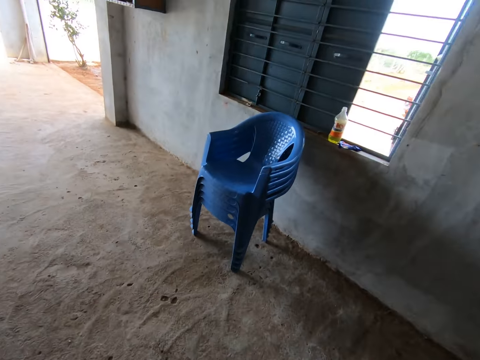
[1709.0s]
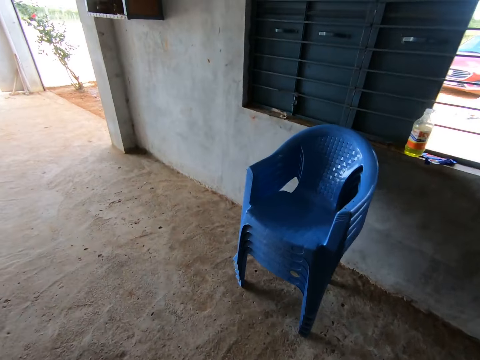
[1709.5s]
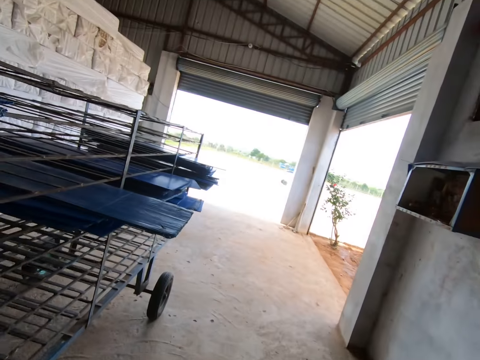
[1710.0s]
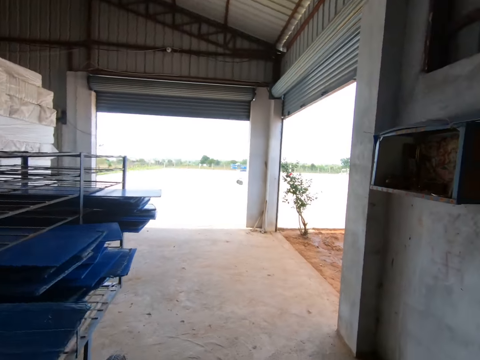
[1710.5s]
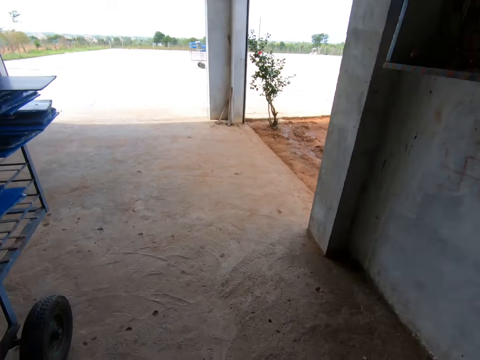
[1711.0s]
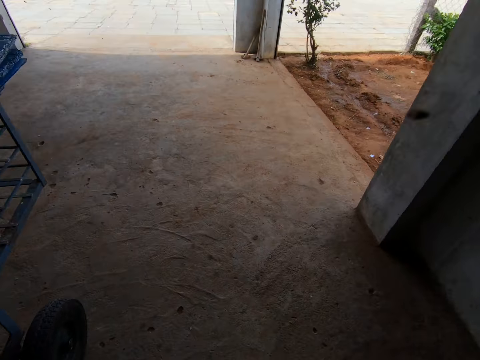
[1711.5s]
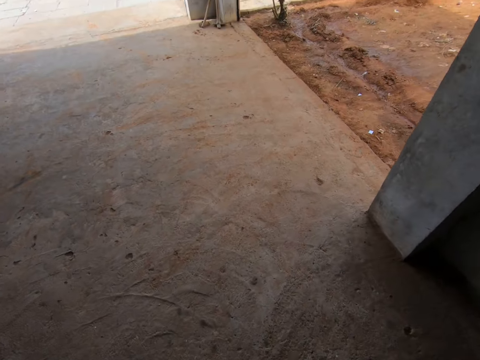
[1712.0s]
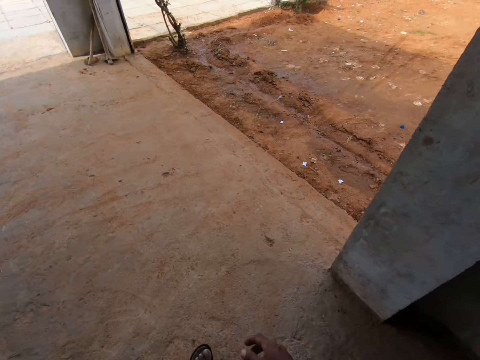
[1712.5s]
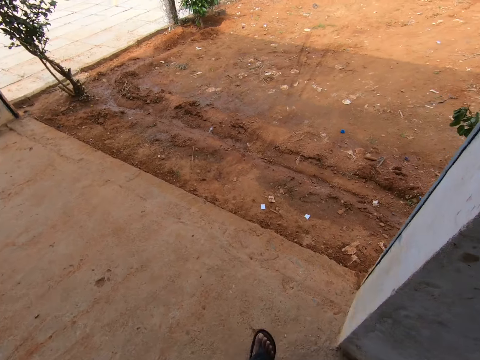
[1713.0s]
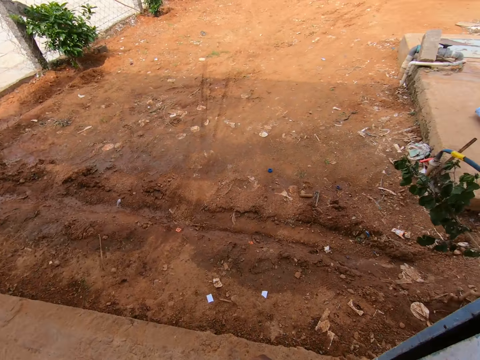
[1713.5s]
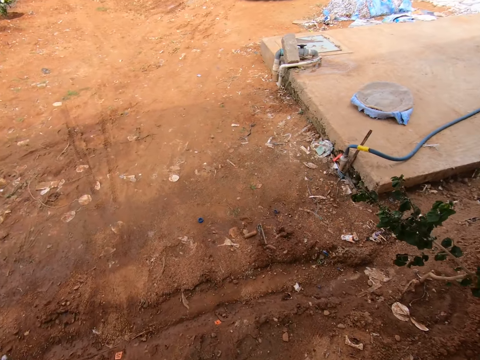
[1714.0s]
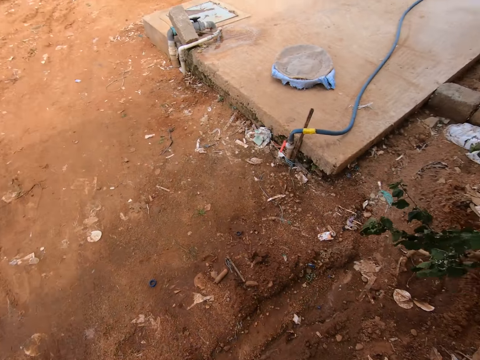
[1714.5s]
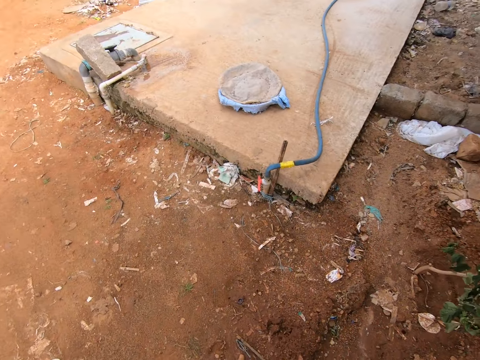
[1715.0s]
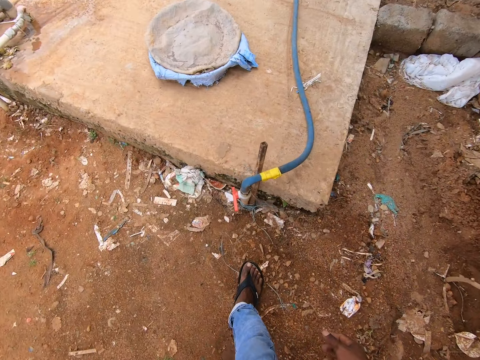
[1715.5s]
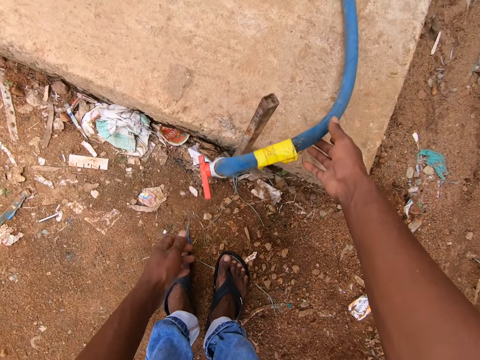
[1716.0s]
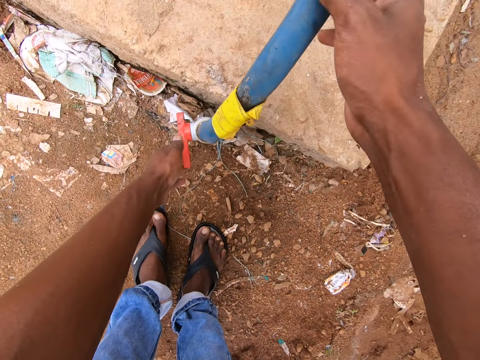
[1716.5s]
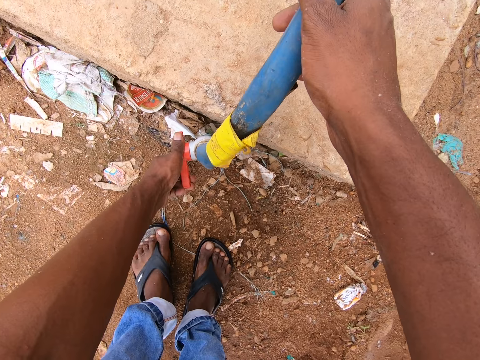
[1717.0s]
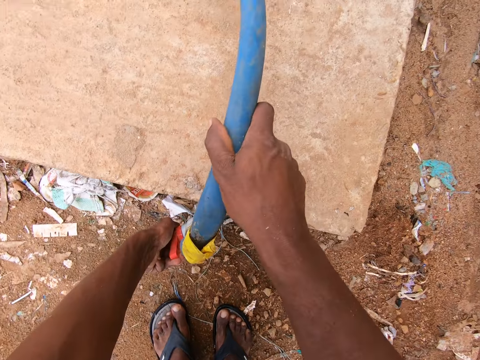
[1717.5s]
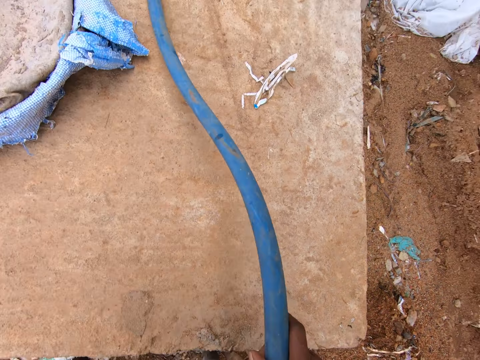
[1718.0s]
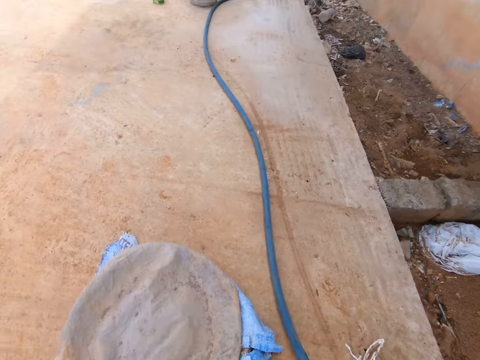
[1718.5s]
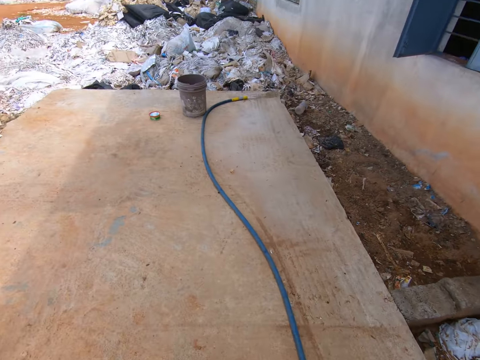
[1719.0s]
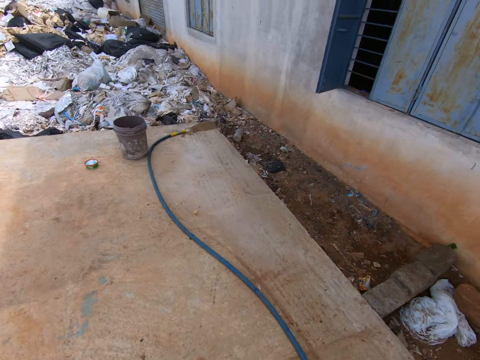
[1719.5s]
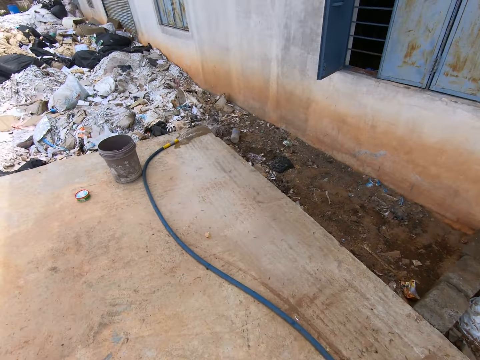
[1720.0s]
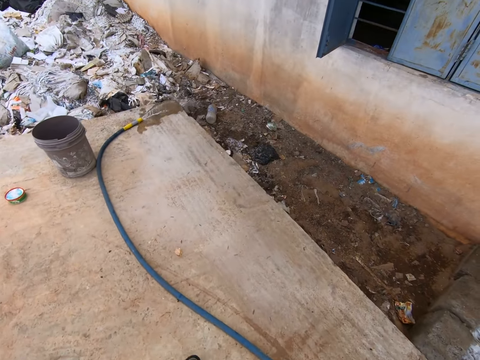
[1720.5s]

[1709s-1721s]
The camera wearer adjusts the pipe on the ground. They hold the water pipe with the right hand. They open the tap with the left hand. They walk towards a window.

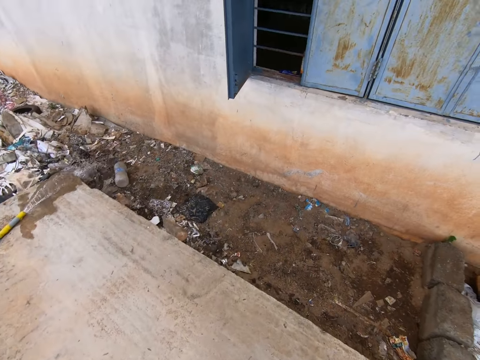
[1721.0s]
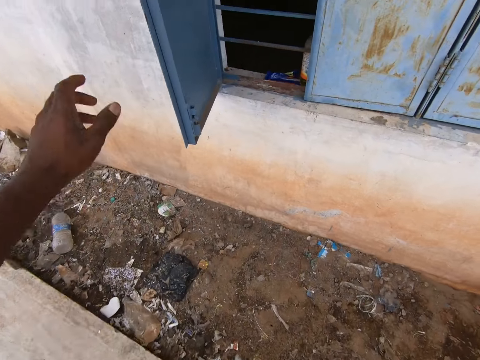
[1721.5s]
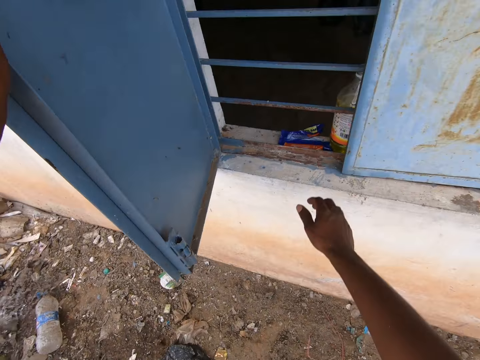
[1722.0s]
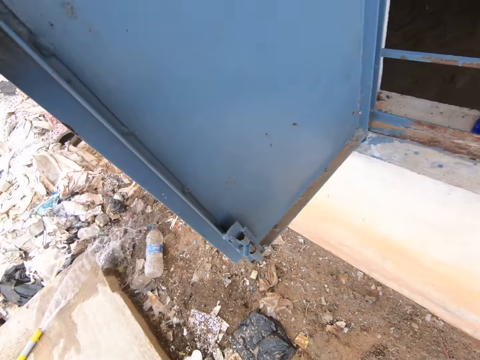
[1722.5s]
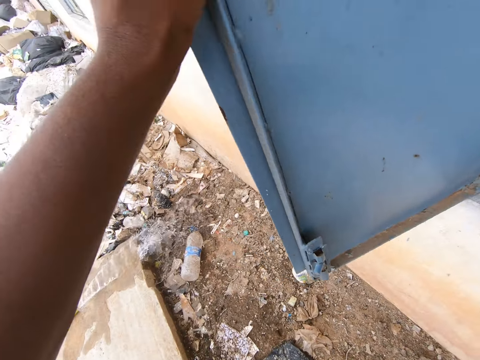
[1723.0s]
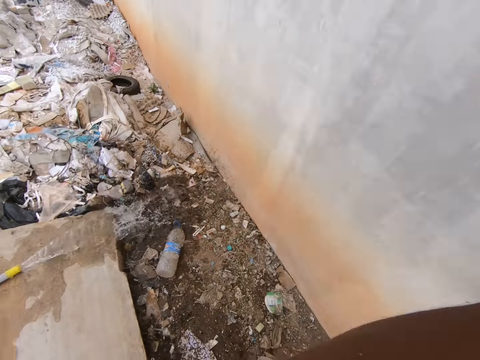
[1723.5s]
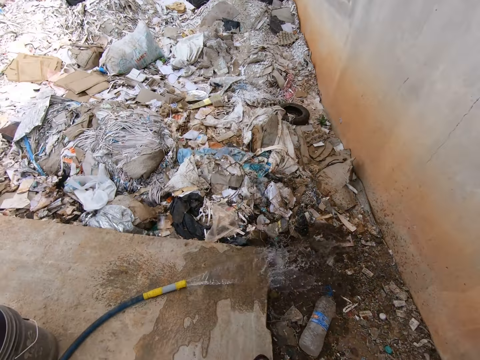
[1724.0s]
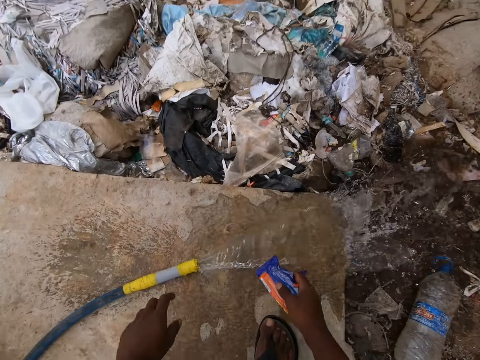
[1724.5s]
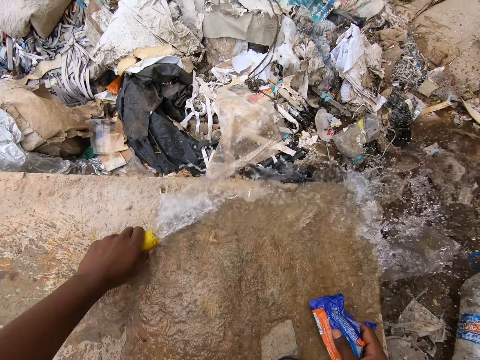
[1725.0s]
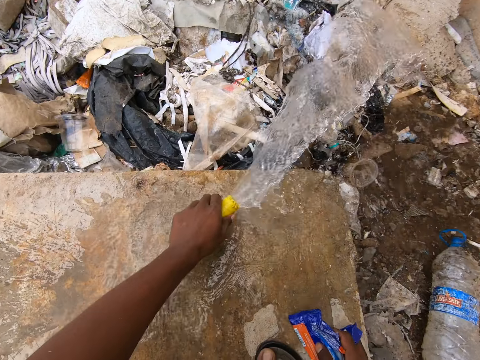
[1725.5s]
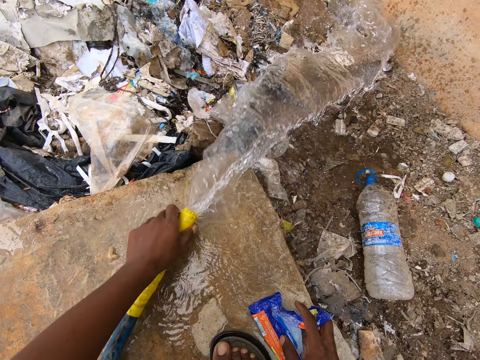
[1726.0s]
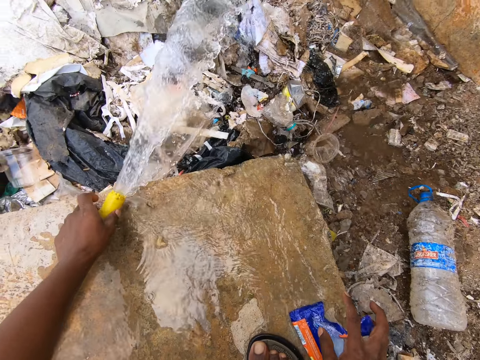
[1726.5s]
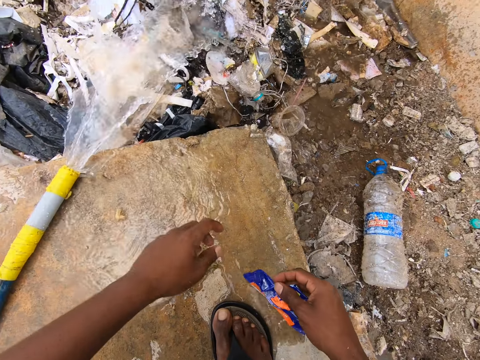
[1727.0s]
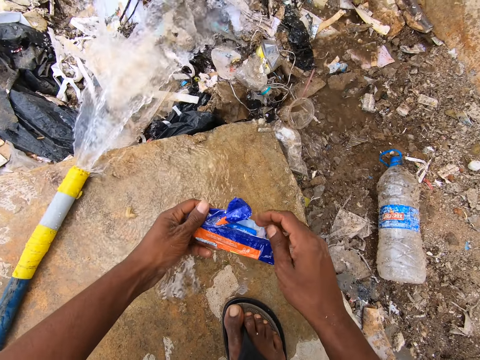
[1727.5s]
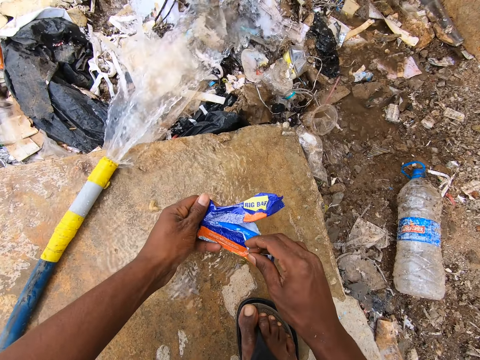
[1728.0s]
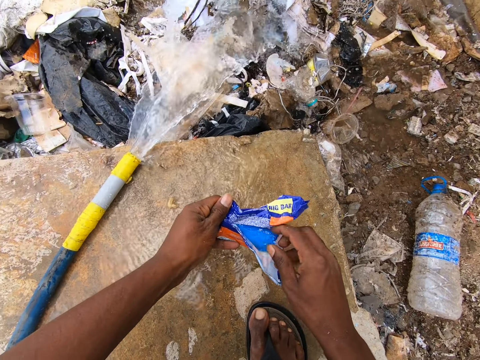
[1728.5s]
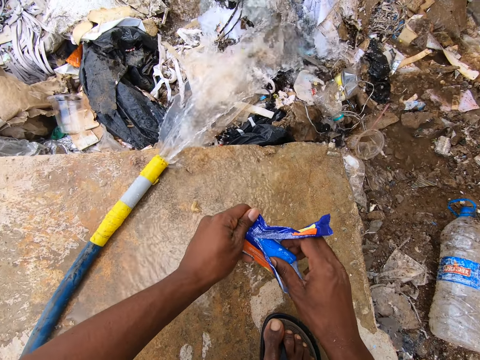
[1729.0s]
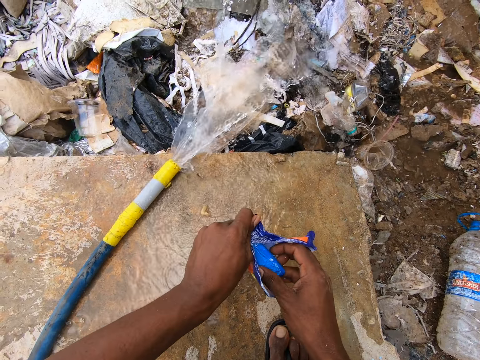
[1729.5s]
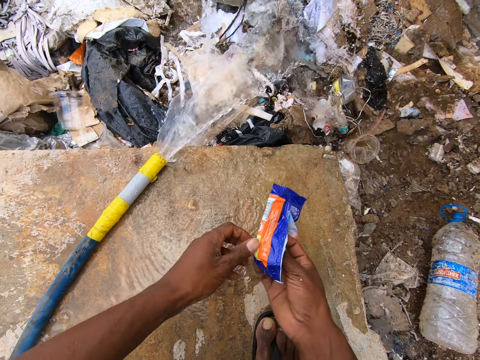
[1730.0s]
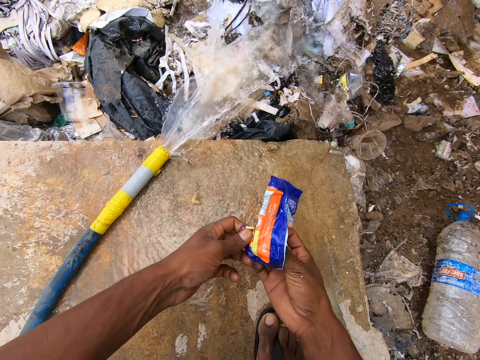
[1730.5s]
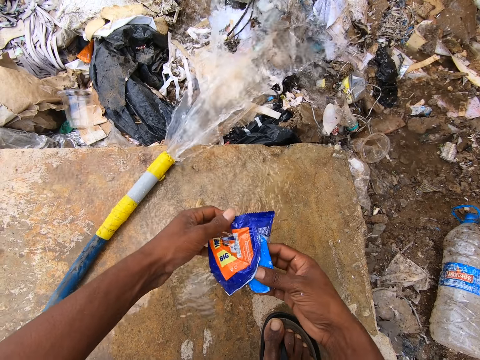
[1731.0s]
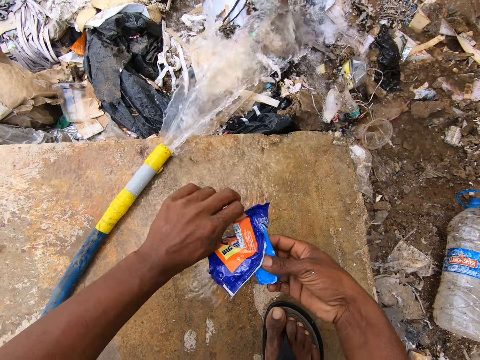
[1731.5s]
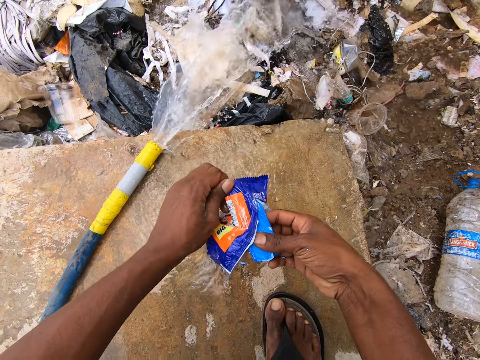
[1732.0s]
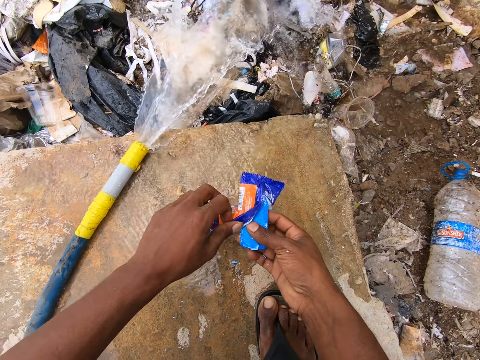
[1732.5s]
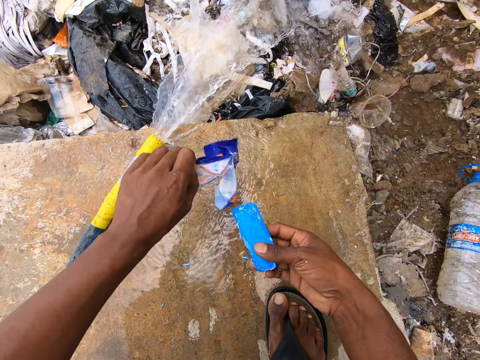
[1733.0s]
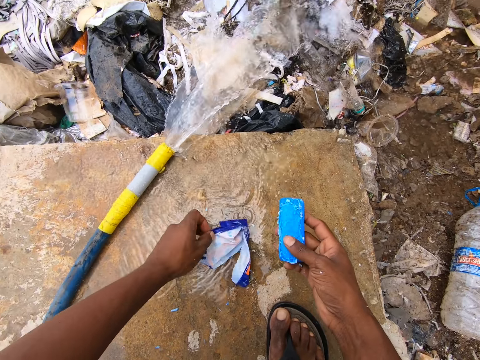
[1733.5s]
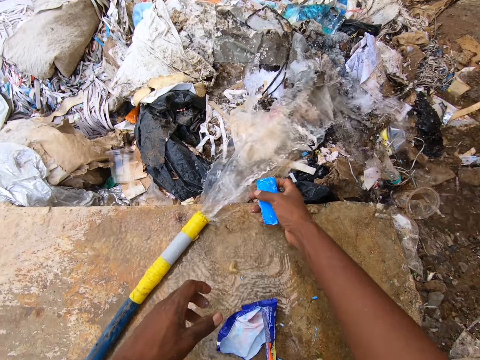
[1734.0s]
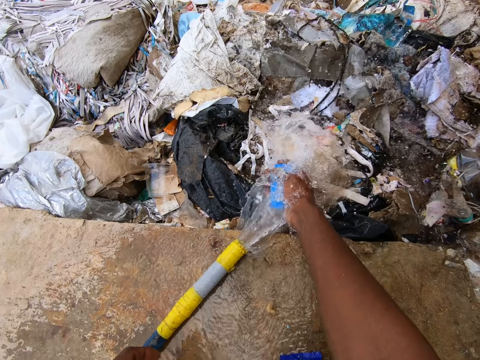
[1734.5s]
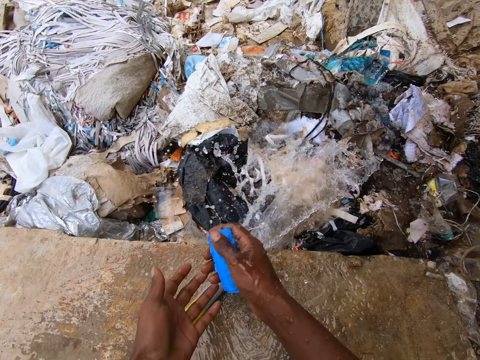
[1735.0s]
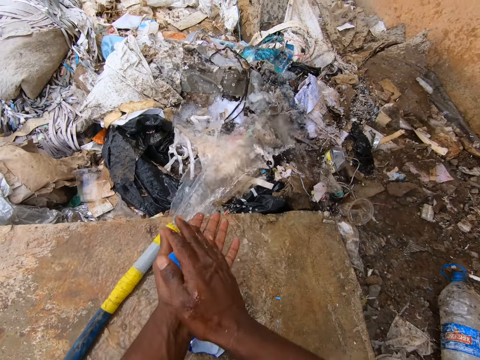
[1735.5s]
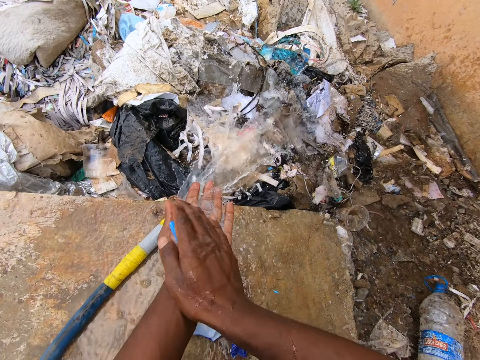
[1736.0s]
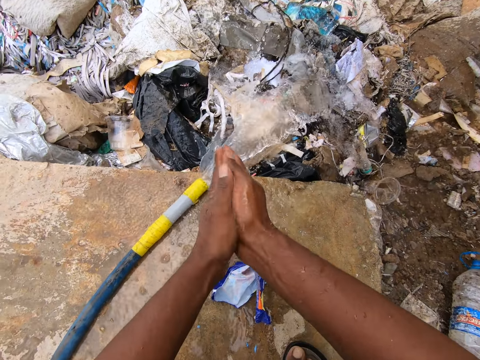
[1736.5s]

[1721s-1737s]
The camera wearer holds the window. He picks up a packet from the window frame with the right hand. He turns around. He lifts the water pipe with the left hand. He moves the water pipe. He puts the water pipe down. He holds the packet. He removes soap from the packet. He holds a bar soap in the packet. He unwraps the bar soap. He holds the bar soap with the right hand. He puts the wrap down. He applies running water to the bar soap. He rubs his hands with the soap.
